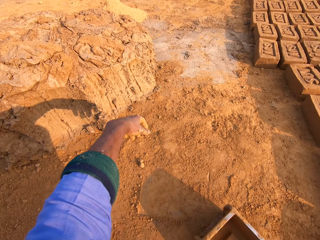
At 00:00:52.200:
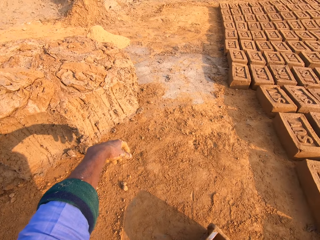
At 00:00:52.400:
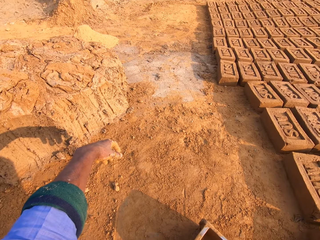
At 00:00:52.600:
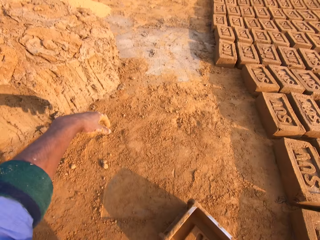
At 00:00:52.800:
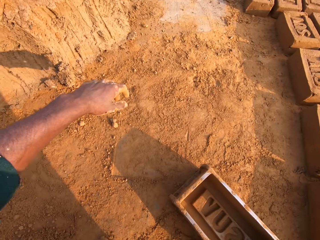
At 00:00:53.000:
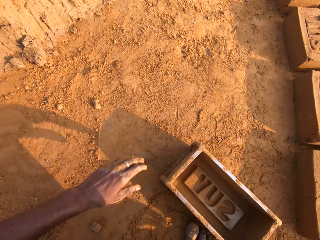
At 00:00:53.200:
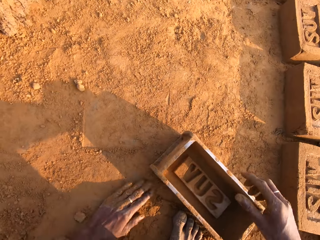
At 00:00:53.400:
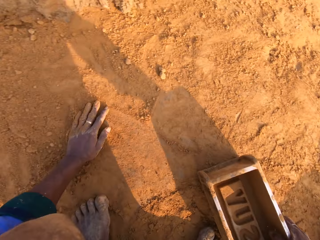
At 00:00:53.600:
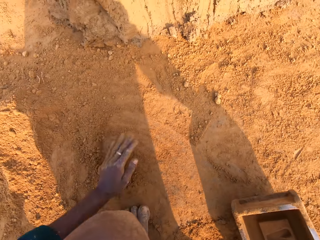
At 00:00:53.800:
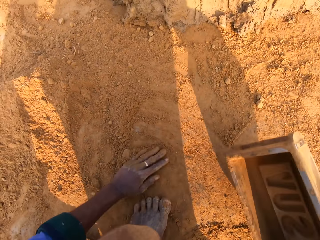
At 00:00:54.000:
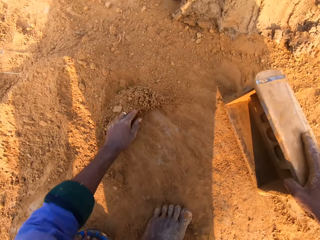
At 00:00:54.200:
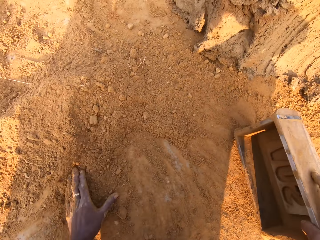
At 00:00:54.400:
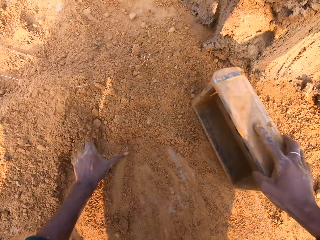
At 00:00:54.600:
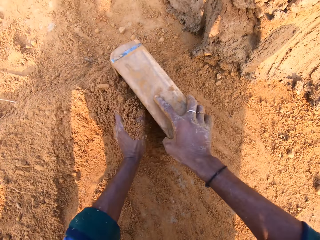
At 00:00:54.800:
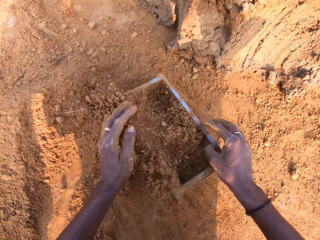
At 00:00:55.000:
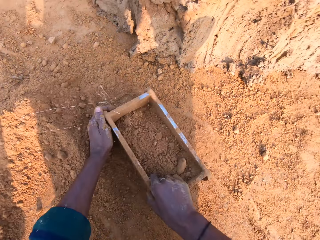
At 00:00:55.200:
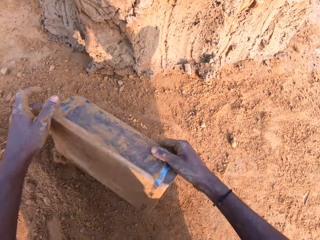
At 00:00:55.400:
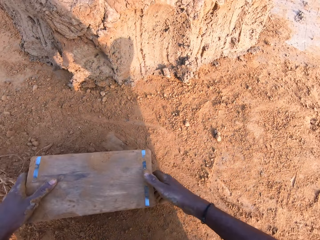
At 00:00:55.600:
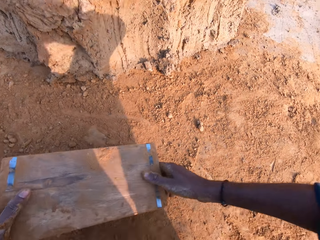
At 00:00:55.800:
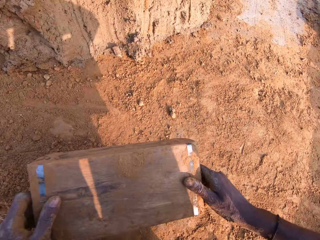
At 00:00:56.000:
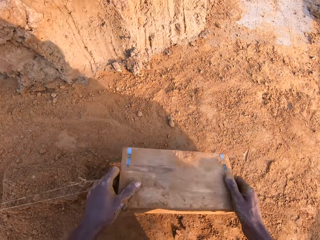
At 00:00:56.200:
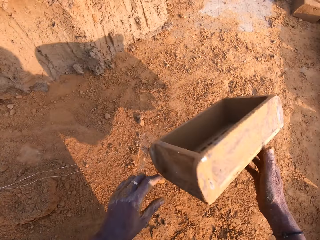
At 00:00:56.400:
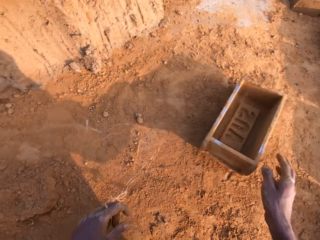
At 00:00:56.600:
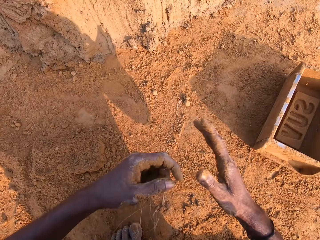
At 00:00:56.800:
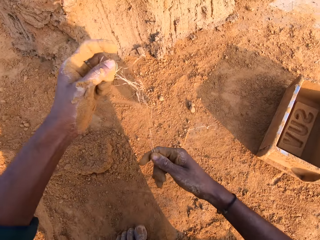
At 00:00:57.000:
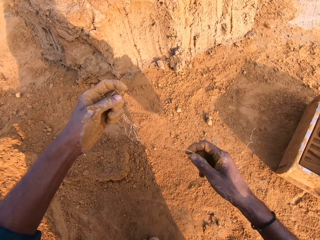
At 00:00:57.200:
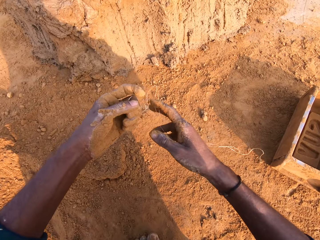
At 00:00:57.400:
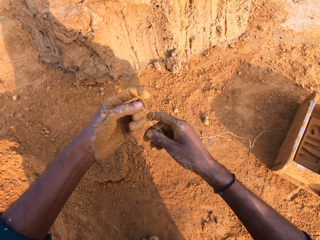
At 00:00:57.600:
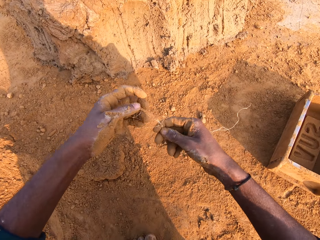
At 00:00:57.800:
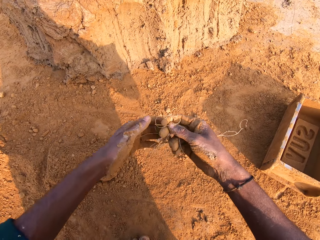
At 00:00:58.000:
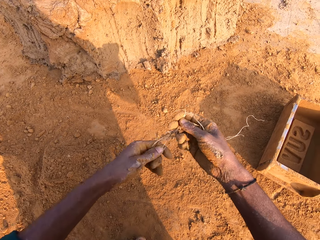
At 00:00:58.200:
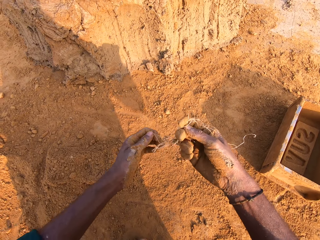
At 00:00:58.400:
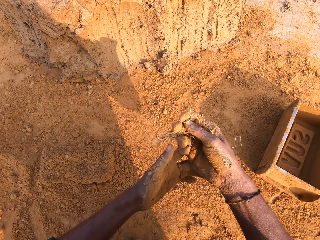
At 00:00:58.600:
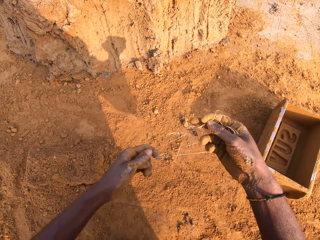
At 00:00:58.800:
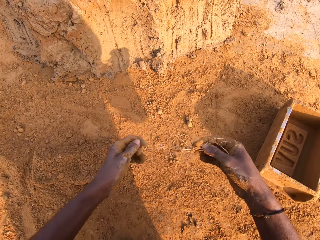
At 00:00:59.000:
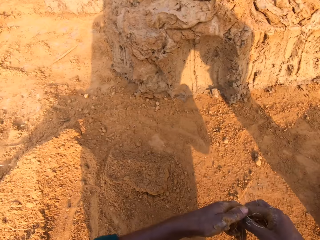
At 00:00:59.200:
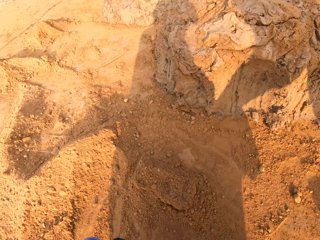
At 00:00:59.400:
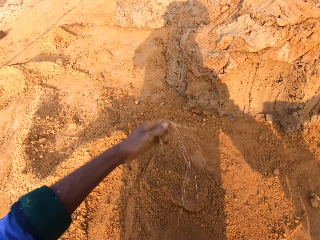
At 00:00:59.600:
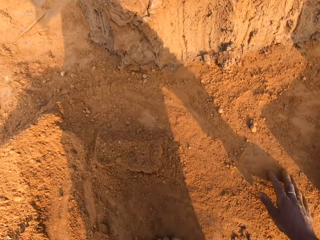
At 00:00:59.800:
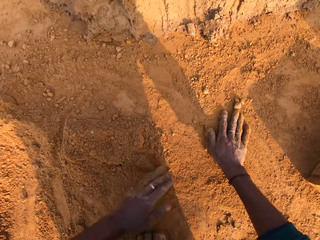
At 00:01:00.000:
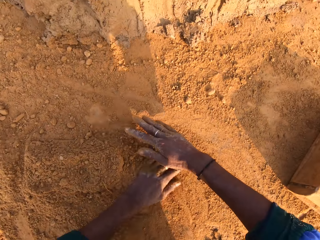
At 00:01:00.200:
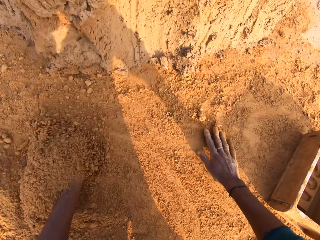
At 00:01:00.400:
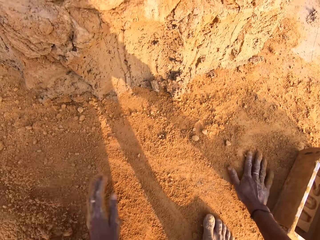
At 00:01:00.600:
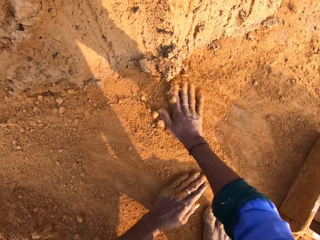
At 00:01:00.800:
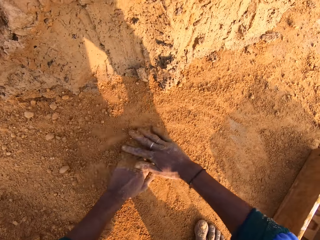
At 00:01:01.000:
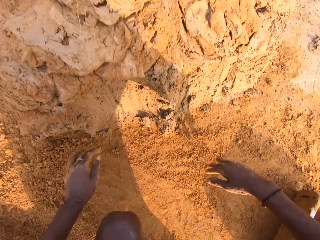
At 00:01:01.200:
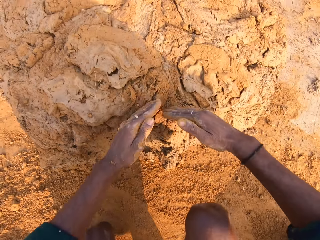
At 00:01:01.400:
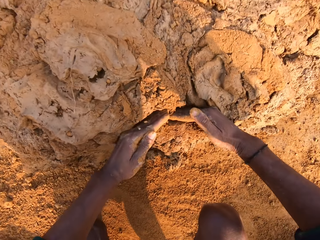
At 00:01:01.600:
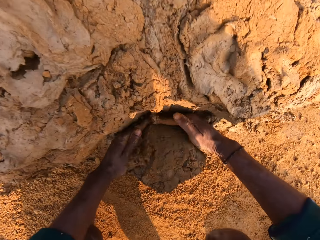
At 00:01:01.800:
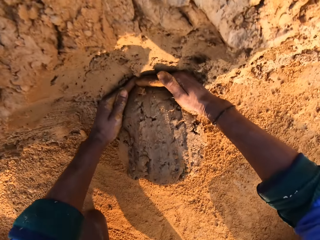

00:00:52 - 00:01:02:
The camera wearer spreads sand. They move the left hand on the soil. They carry the brick mold with the right hand. They put the soil in the brick mold. They pour sand. They turn the brick mold. They hit the brick mold. They carry the brick mold with both hands. They drop the brick mold on the ground. They hold the thread with both hands. They pull the thread. They drop the thread on the ground. They rub both hands on the soil. They spread sand.

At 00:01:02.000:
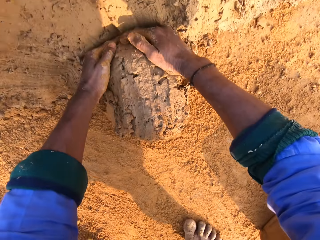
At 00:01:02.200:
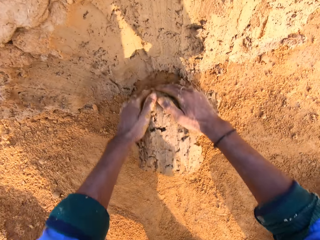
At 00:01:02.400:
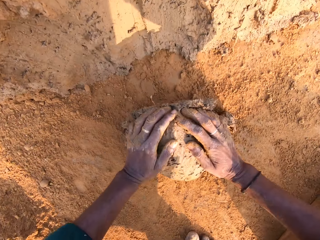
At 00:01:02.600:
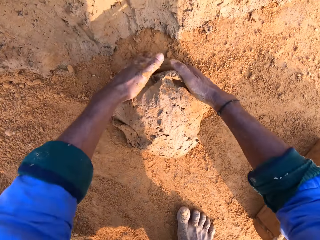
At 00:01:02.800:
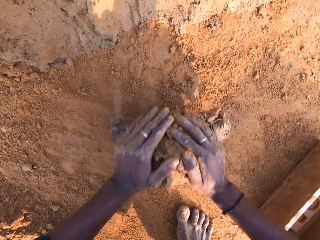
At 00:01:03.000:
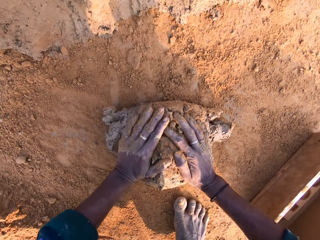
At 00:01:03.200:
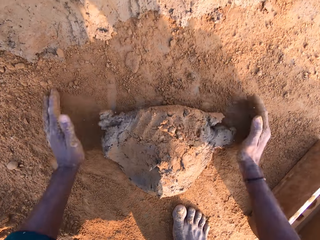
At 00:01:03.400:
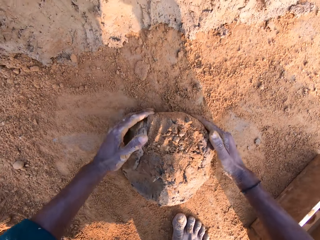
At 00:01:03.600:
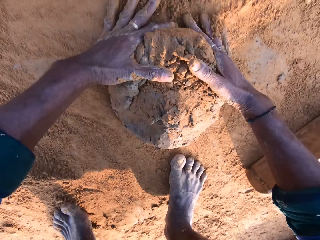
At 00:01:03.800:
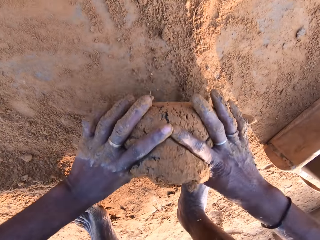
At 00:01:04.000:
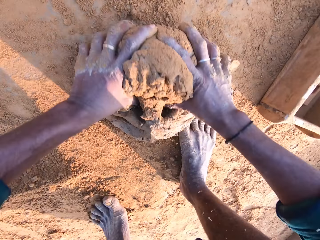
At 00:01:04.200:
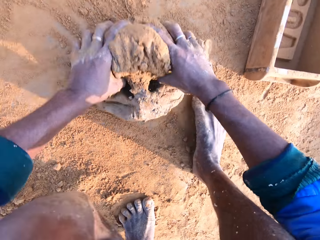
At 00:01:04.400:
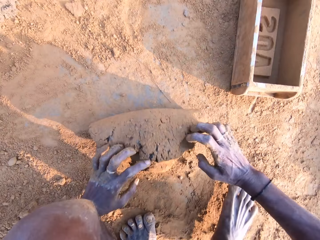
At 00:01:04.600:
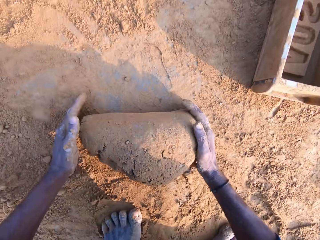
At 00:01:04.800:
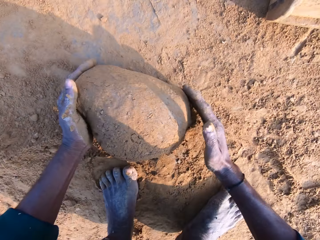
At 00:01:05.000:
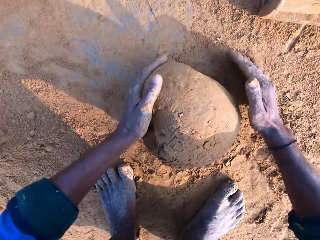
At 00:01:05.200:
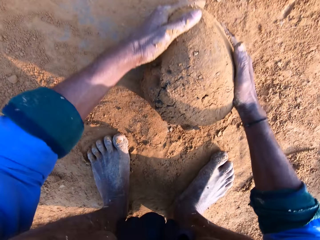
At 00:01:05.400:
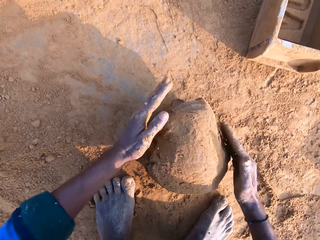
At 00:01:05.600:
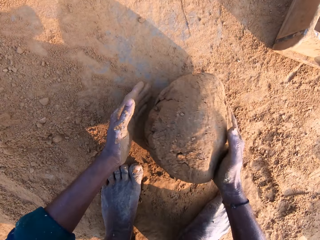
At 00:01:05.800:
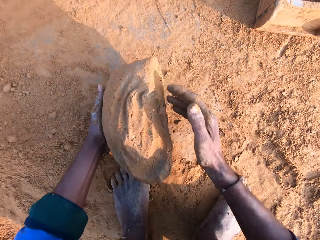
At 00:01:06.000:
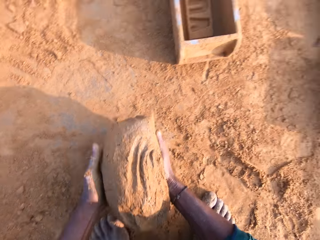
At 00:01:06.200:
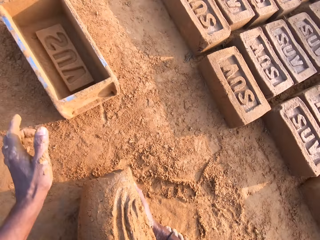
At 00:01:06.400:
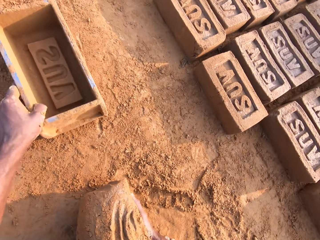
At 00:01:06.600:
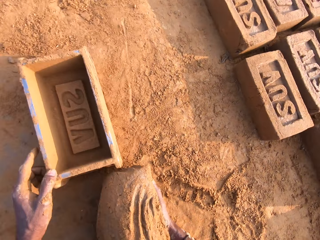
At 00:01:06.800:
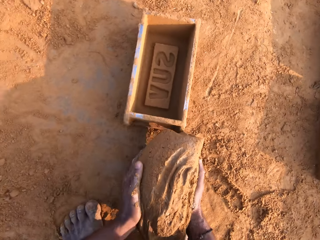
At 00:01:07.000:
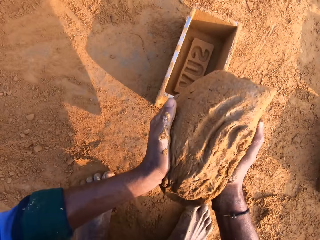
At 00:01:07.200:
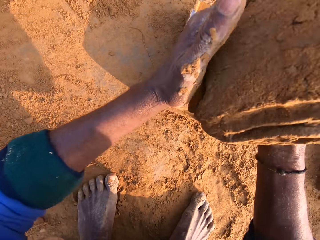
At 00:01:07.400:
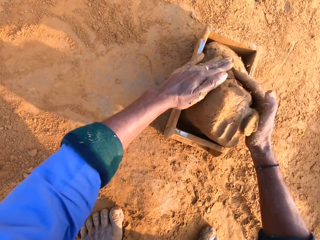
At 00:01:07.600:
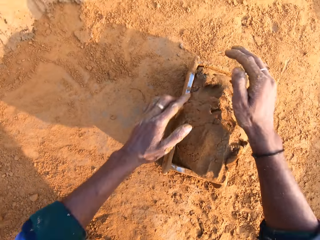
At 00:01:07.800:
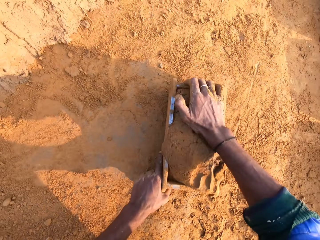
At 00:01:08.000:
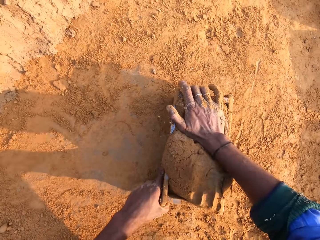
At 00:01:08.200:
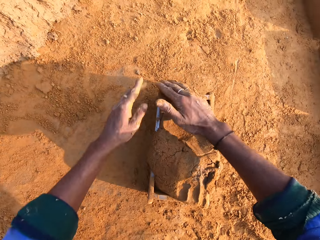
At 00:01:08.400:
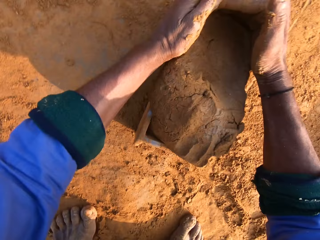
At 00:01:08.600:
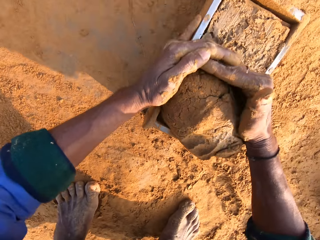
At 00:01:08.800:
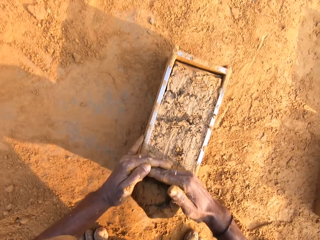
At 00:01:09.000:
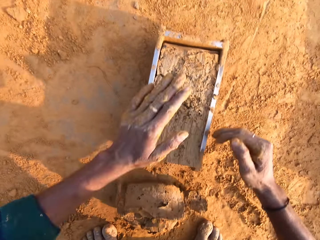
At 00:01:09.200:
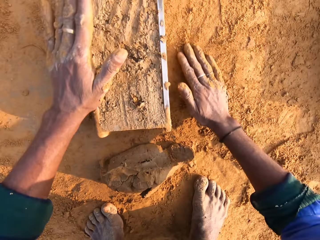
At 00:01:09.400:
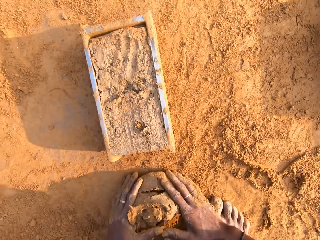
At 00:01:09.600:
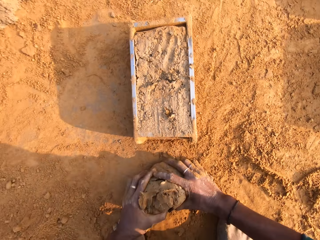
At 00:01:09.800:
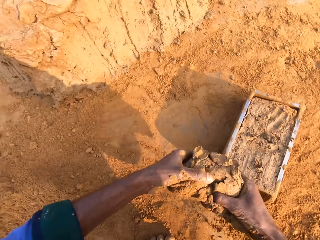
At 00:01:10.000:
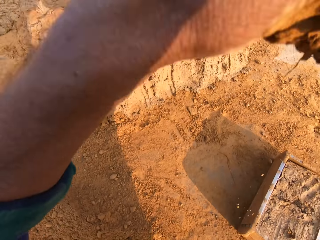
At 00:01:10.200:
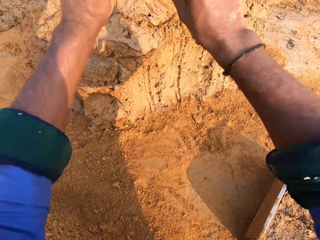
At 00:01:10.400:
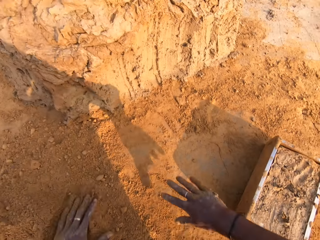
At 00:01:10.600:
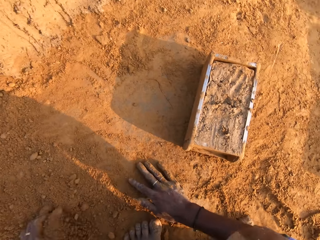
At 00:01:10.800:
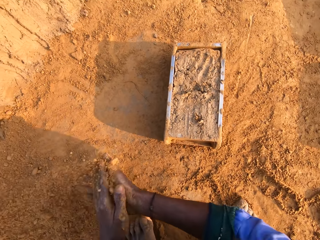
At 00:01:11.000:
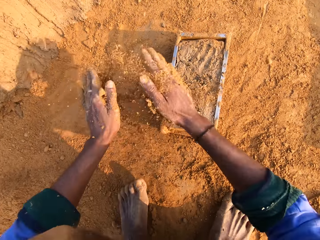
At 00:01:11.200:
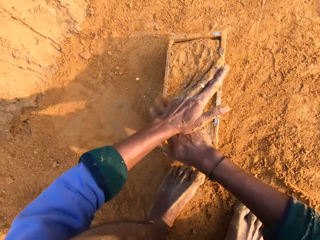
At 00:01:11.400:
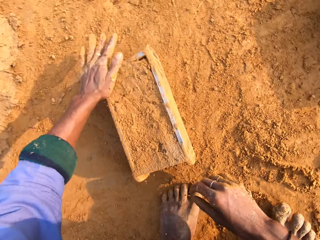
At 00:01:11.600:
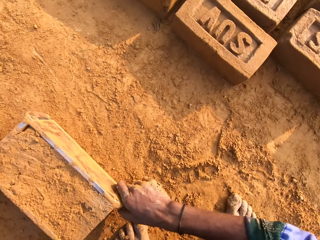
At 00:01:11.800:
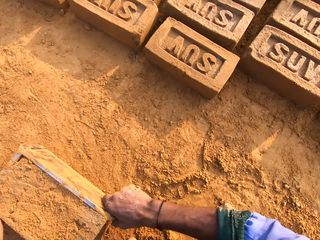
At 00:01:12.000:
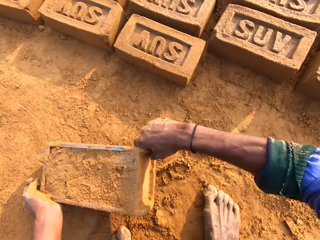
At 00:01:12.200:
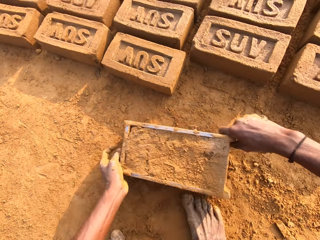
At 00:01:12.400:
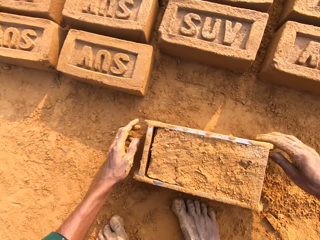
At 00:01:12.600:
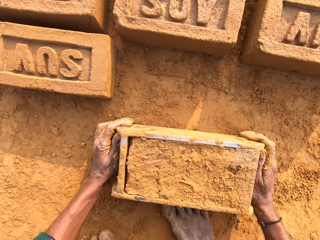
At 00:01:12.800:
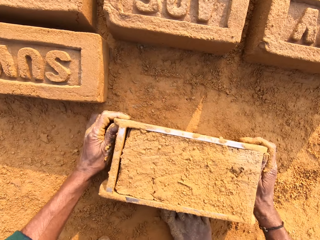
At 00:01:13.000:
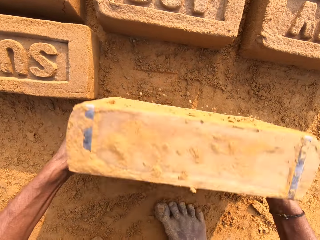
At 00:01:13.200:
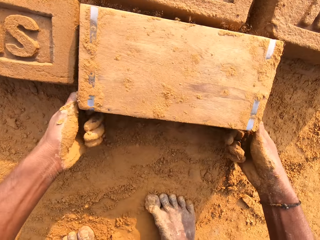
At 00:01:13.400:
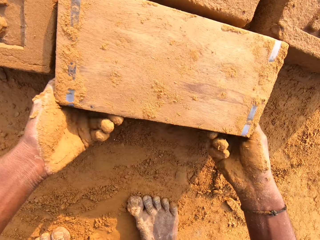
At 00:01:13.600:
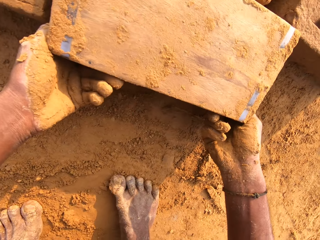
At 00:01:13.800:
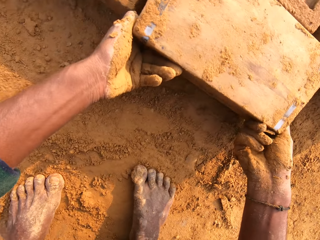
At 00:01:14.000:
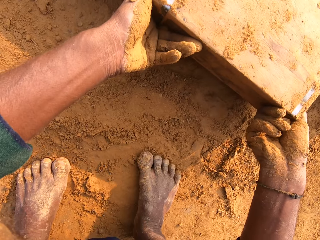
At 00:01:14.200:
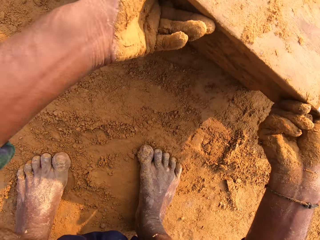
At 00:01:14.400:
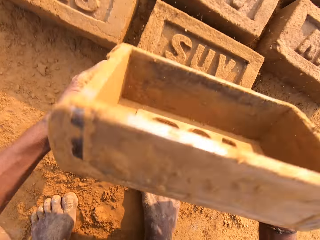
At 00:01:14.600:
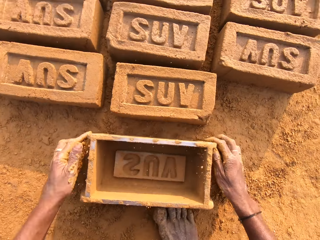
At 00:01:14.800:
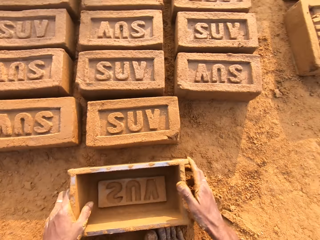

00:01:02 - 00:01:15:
The camera wearer cuts the clay with both hands. They roll the clay on the soil. They press the clay. They carry the clay with the right hand. They put the clay on the right hand. They pull the brick mold with the left hand. They hold the clay with both hands. They drop the clay in the brick mold. They press the clay. They remove the excess clay with both hands. They pick up the clay with both hands. They drop the clay on the ground. They pick up the soil with both hands. They touch sand. They pour the soil on the clay. They carry the brick mold with both hands. They rub the clay. They pull the brick mold. They drop the brick mold on the ground. They turn the brick mold on the ground. They pull the brick mold with both hands.
